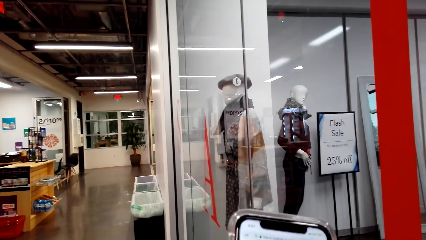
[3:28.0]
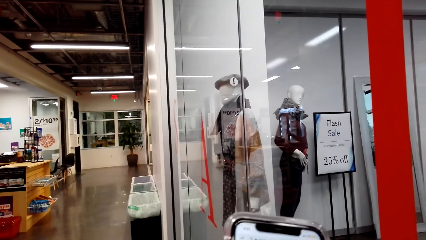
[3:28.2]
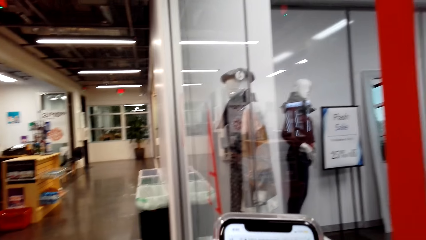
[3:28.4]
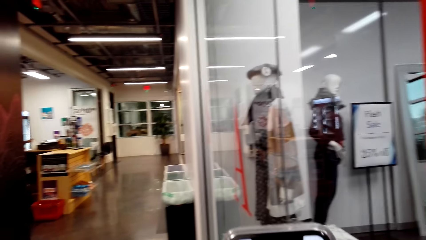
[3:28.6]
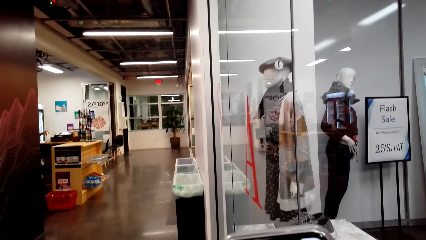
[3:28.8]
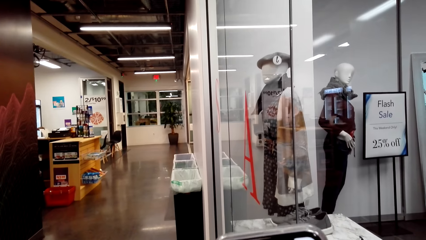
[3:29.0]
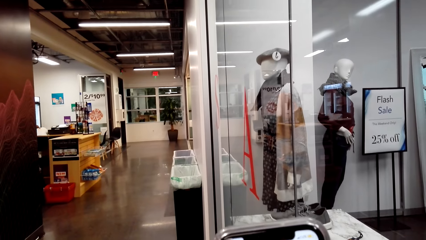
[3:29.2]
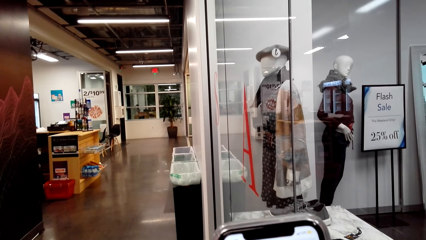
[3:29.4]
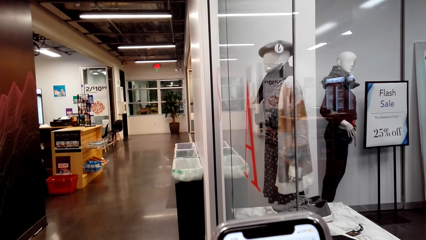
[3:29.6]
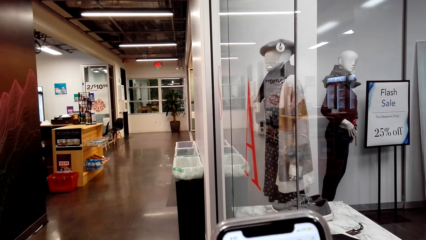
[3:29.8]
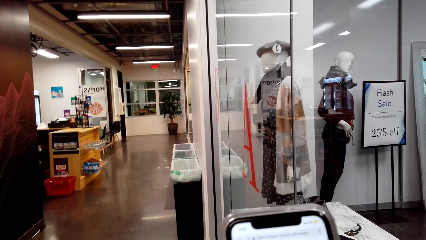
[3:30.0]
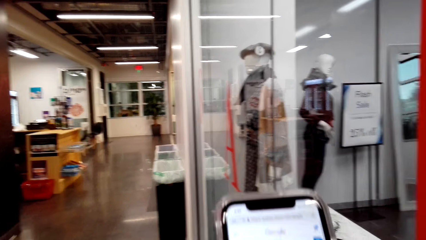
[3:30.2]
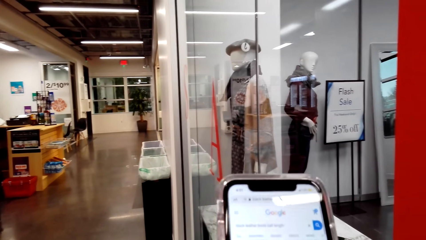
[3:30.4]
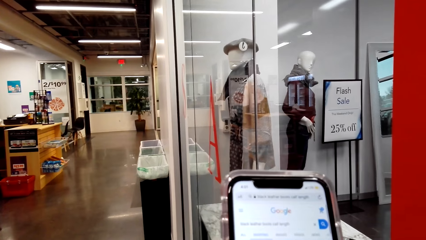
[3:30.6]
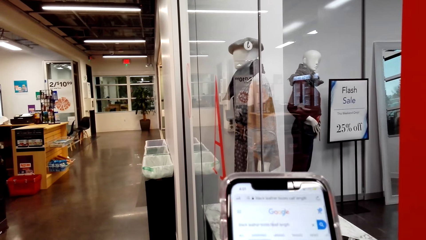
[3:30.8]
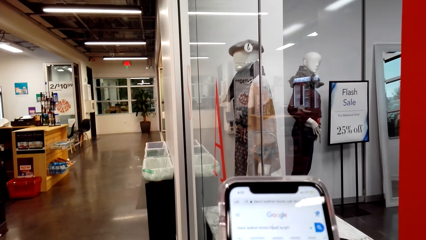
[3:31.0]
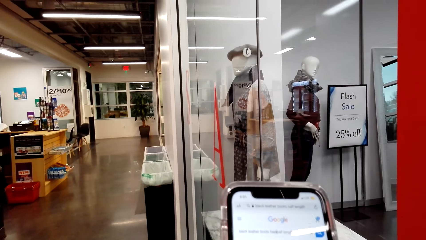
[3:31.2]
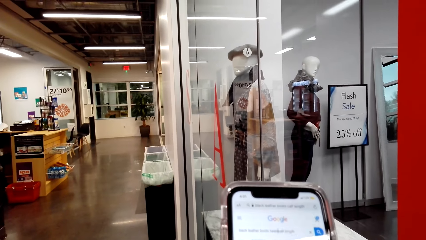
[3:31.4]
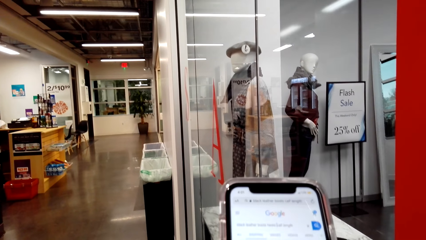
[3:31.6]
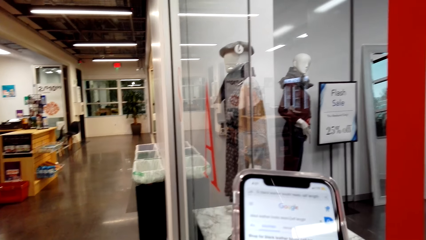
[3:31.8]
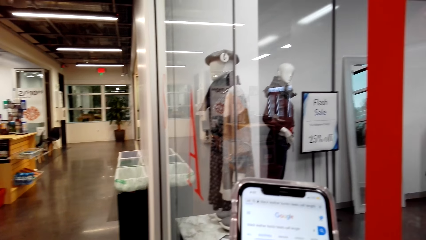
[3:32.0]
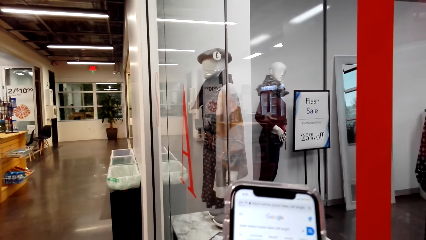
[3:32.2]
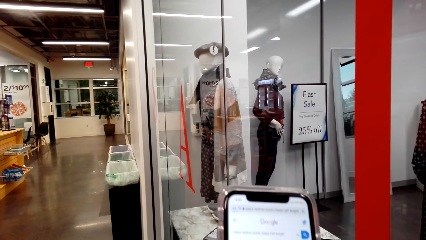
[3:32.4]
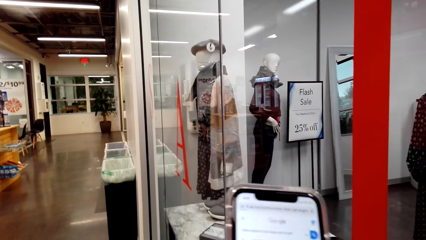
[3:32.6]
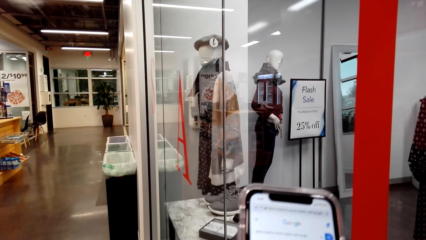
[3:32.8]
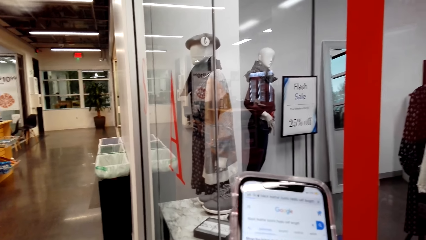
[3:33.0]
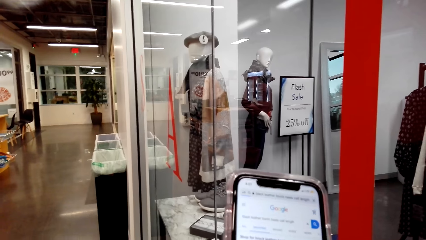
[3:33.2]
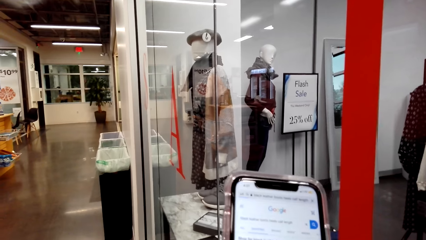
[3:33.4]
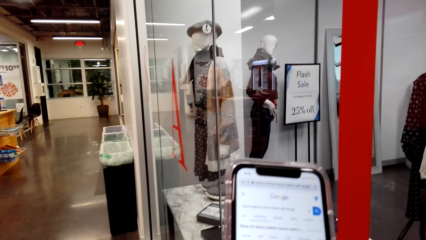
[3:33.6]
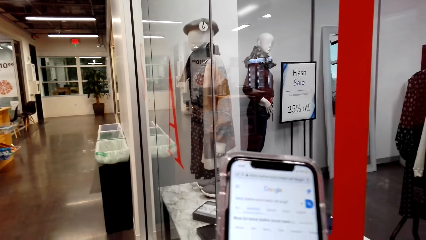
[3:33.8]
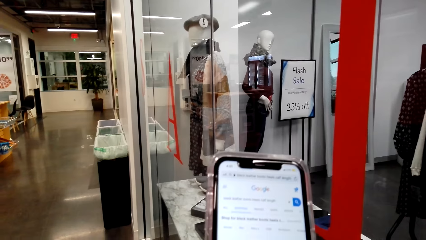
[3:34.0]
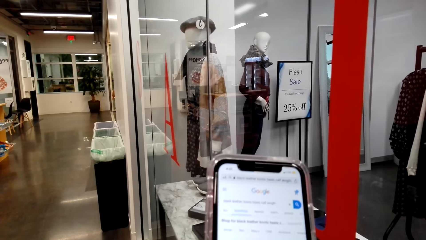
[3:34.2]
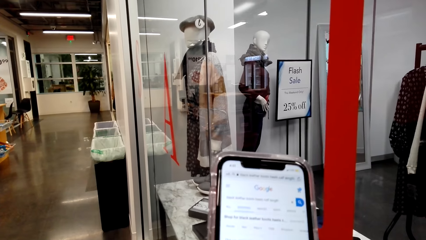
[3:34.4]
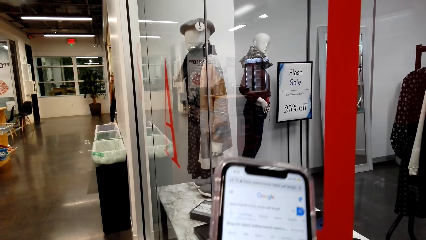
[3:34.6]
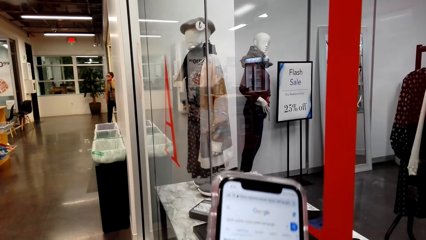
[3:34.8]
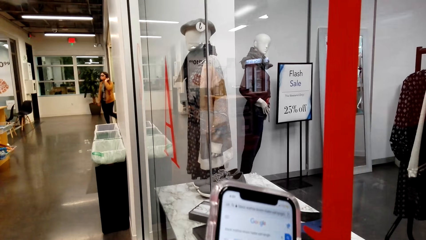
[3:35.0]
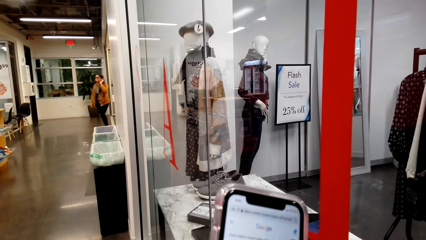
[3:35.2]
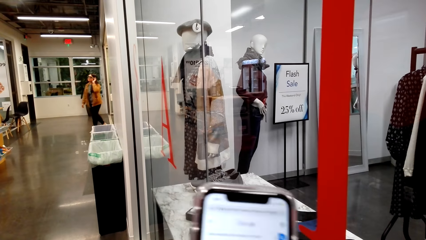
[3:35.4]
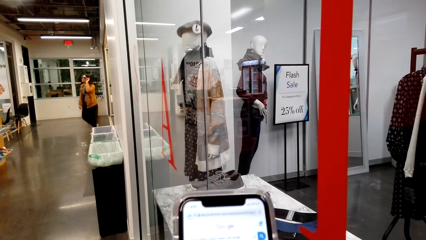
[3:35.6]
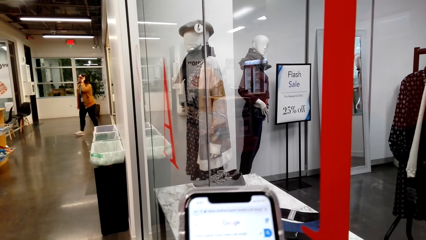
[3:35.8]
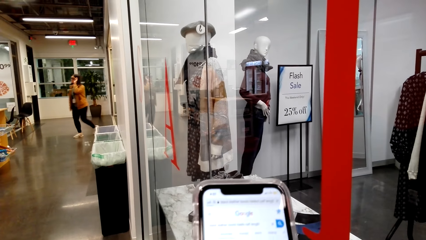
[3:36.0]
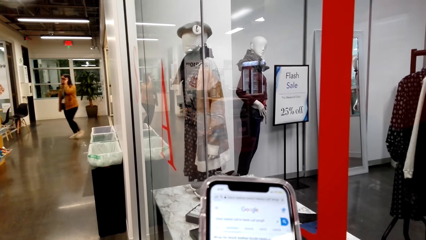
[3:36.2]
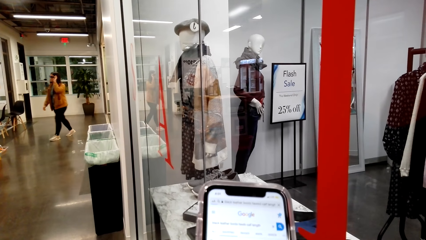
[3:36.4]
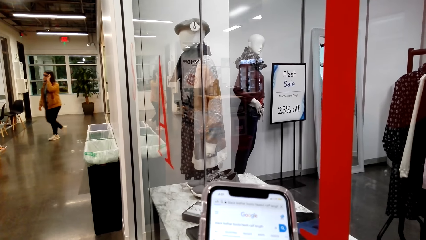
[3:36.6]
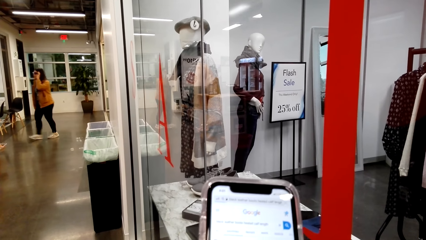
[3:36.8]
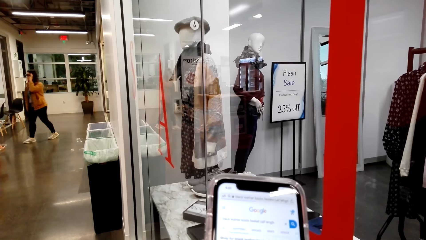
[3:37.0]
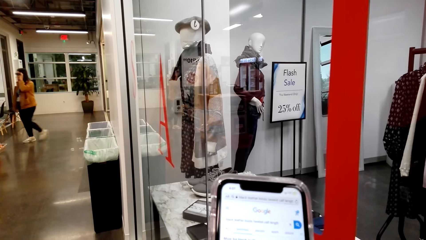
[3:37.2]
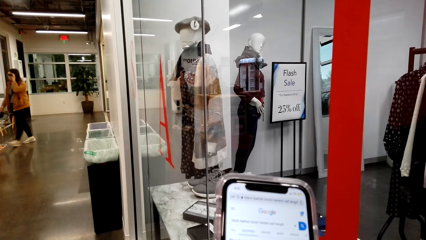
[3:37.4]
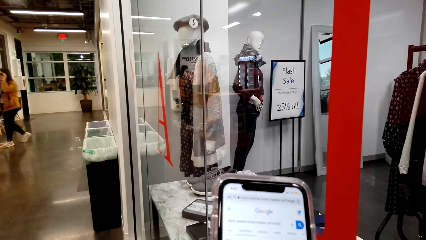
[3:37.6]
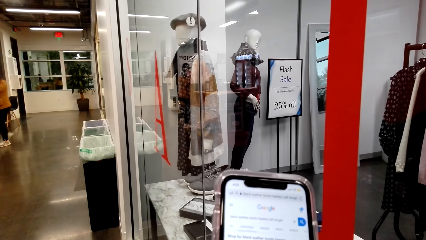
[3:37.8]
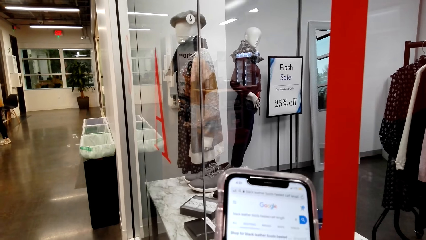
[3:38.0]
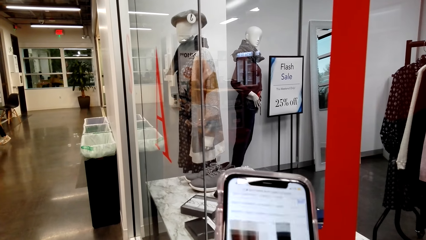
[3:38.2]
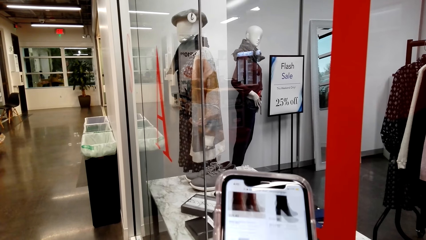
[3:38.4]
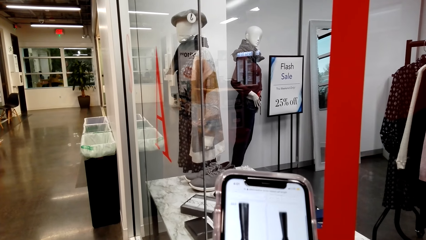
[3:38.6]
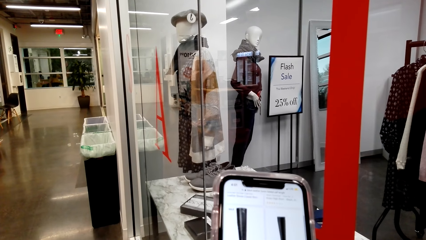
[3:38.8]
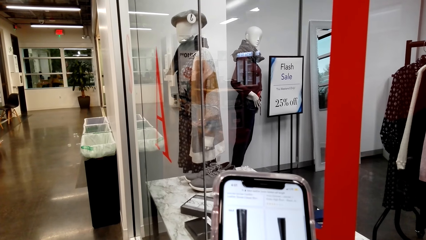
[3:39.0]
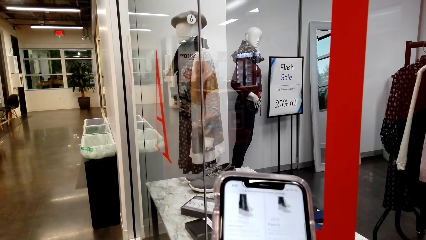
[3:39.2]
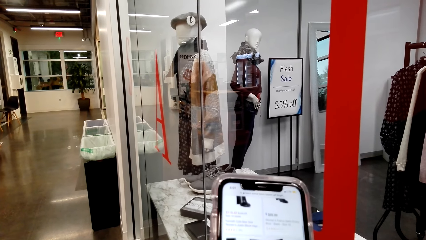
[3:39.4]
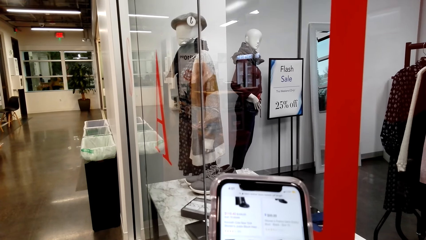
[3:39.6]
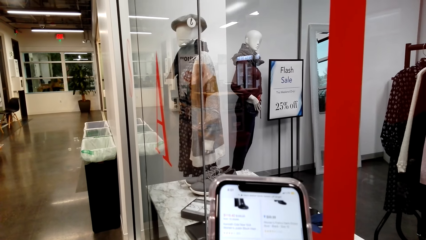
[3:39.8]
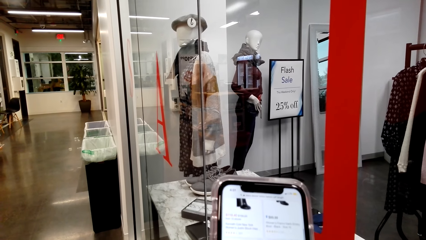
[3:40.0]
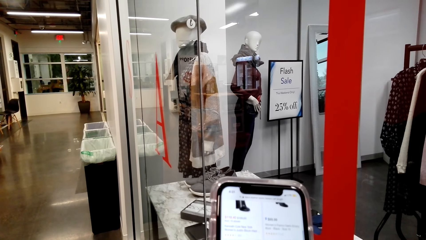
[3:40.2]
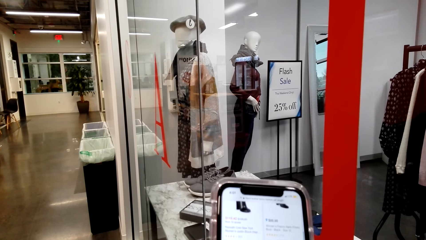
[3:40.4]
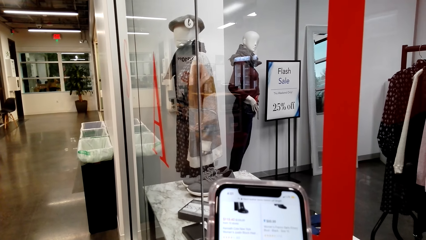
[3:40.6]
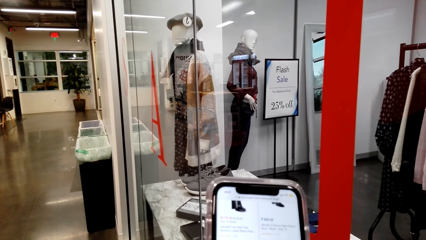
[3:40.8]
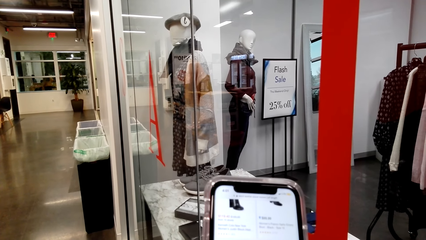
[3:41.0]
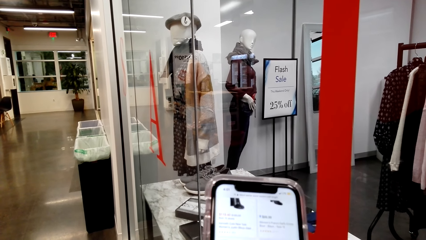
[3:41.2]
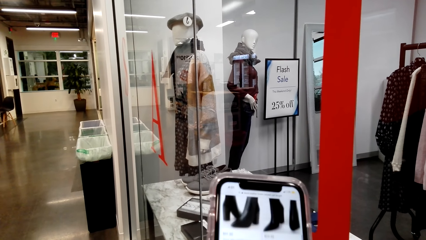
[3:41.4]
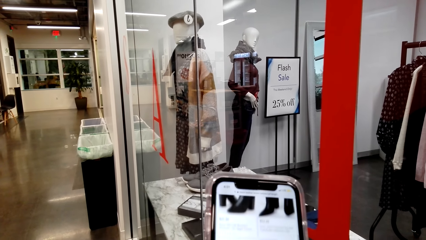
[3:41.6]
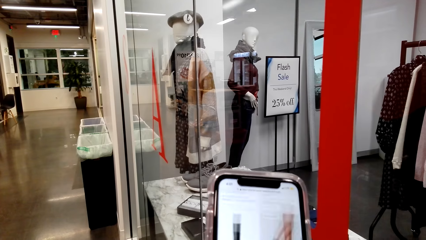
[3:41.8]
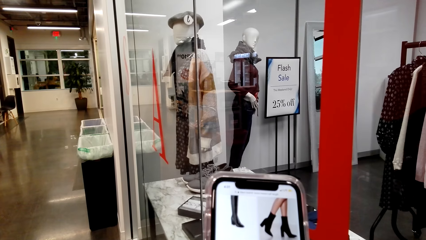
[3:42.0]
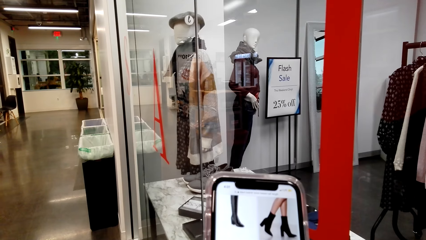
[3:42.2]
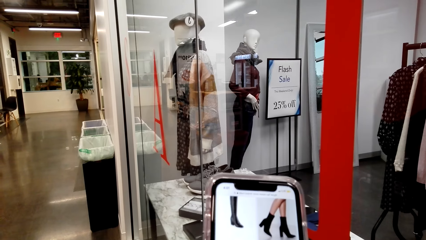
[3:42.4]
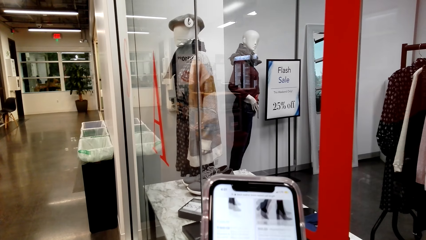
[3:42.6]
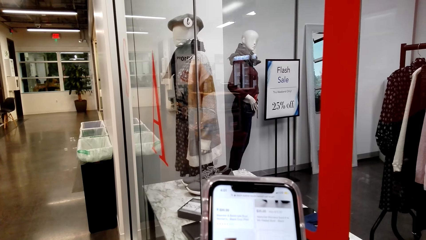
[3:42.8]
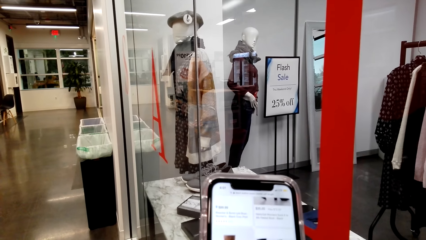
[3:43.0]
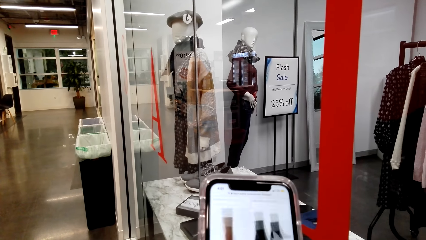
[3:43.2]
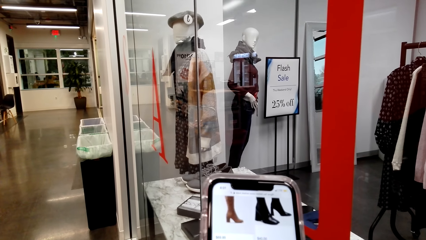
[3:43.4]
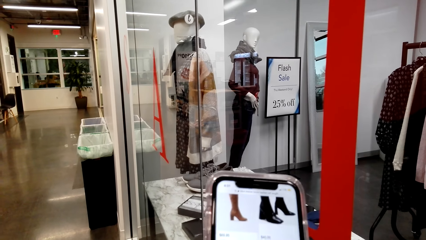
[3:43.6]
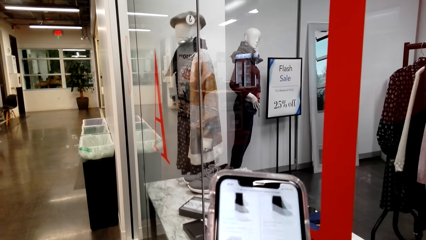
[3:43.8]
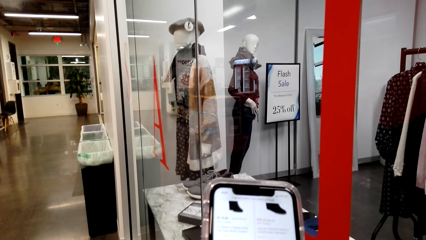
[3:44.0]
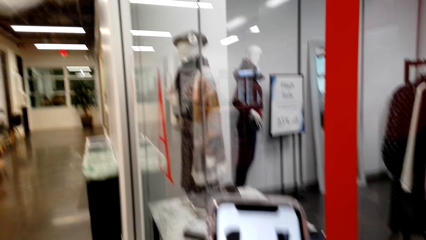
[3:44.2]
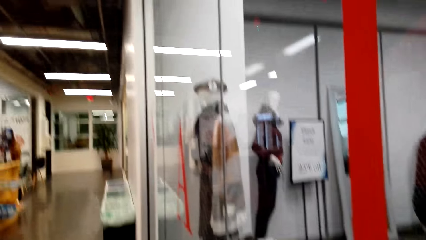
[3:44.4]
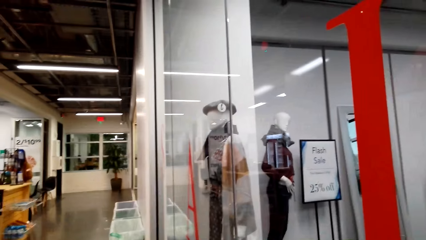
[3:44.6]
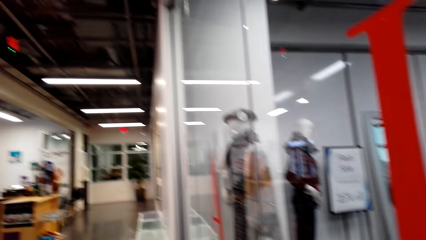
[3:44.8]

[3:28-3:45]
The camera wearer operates a phone with her hands. A lady walks around a room. The camera wearer operates the phone with her hands.
